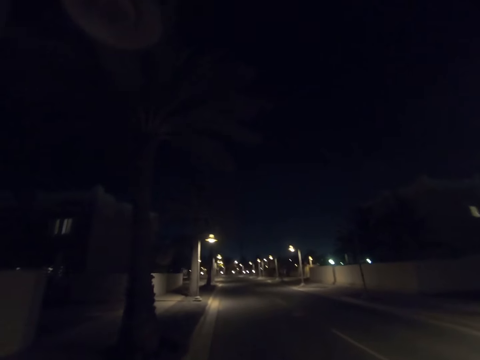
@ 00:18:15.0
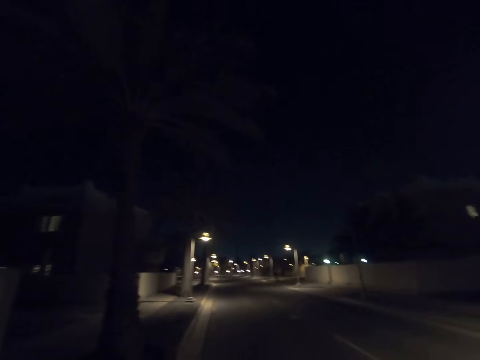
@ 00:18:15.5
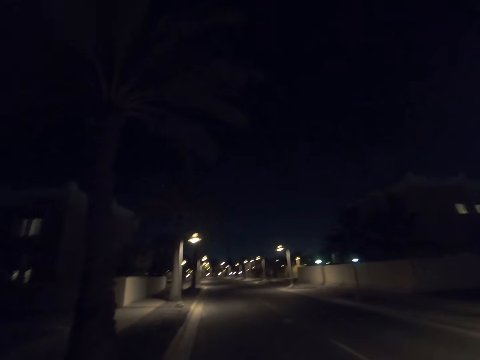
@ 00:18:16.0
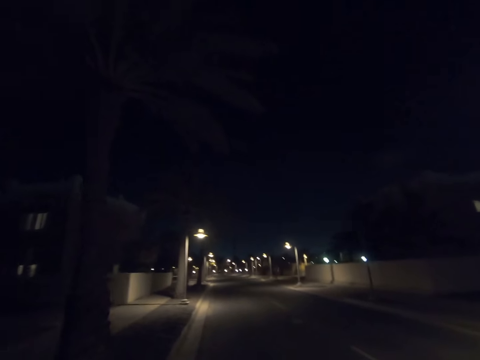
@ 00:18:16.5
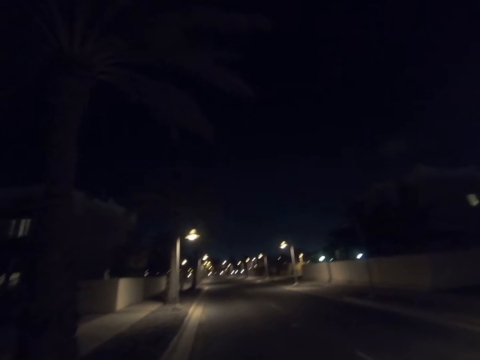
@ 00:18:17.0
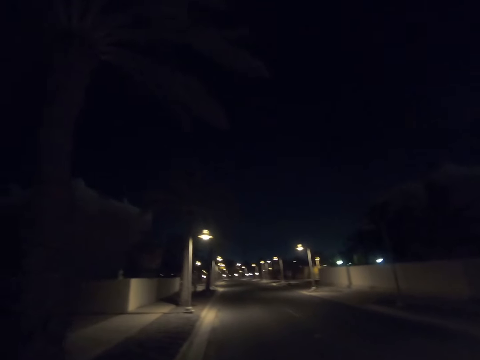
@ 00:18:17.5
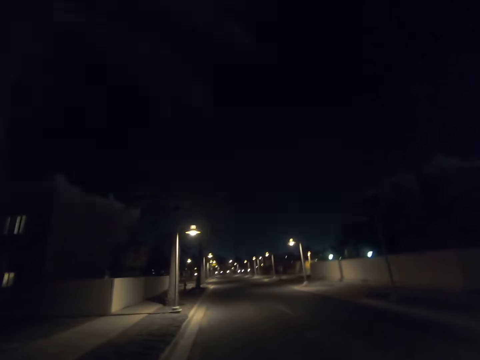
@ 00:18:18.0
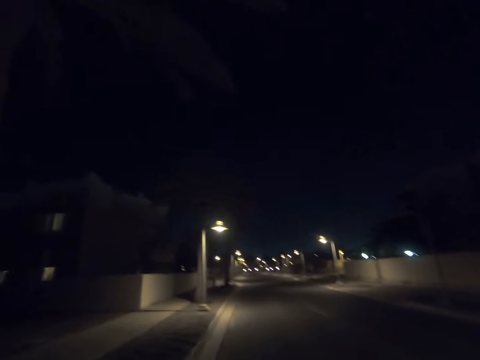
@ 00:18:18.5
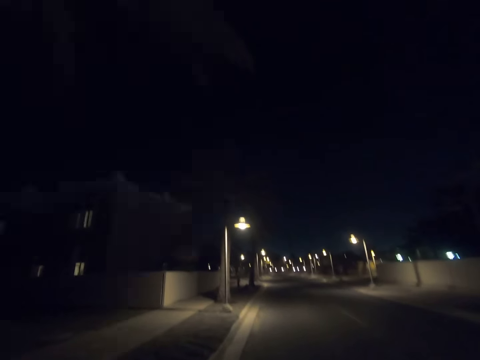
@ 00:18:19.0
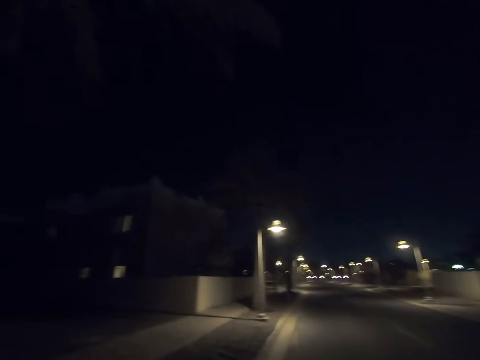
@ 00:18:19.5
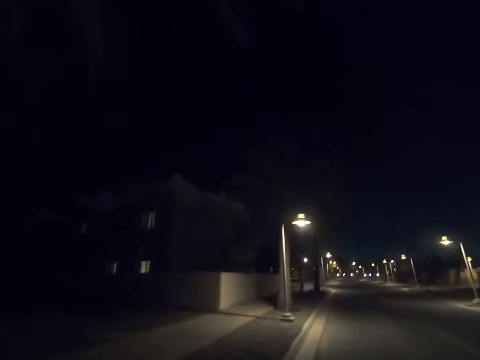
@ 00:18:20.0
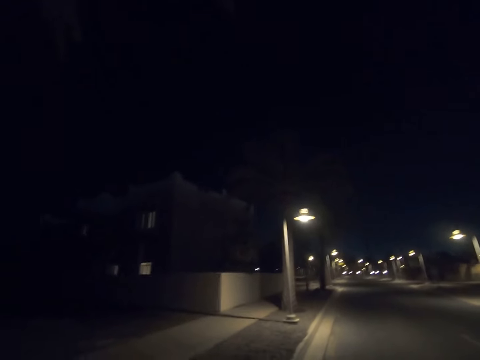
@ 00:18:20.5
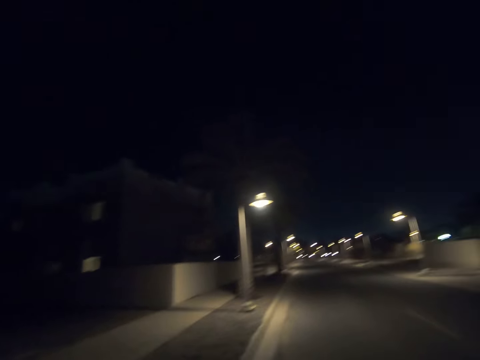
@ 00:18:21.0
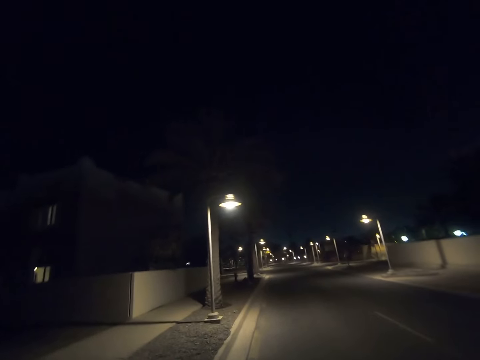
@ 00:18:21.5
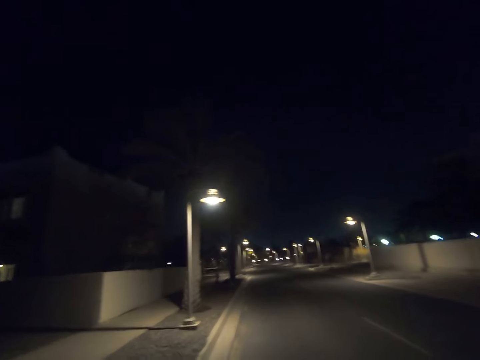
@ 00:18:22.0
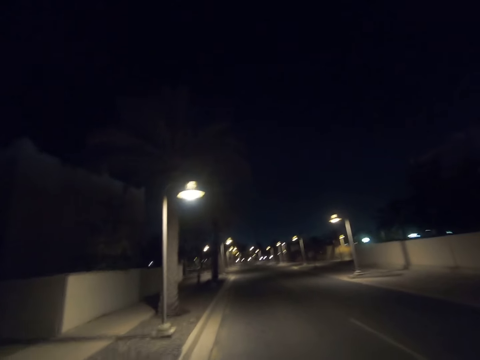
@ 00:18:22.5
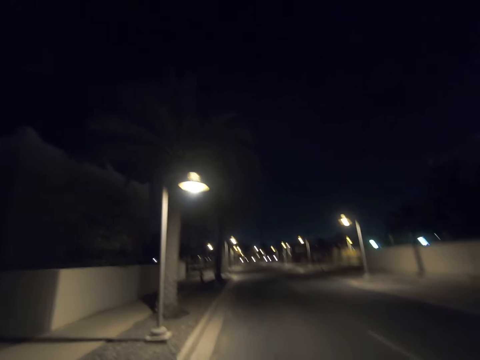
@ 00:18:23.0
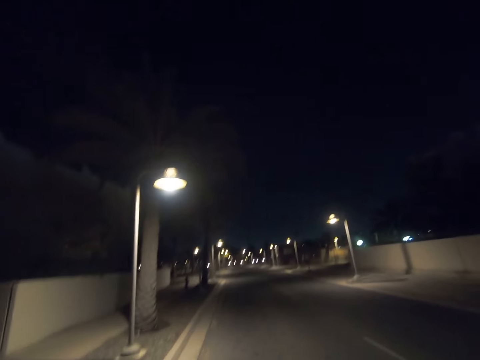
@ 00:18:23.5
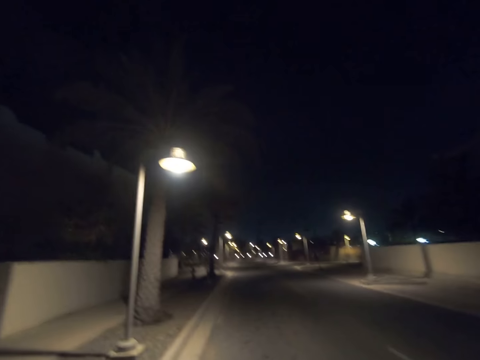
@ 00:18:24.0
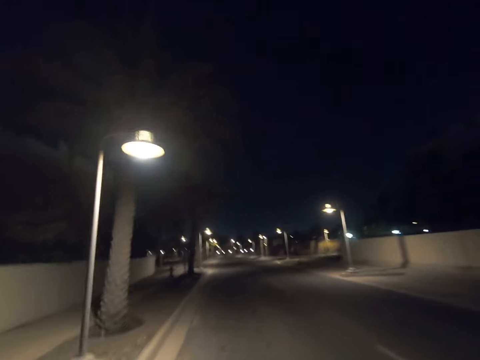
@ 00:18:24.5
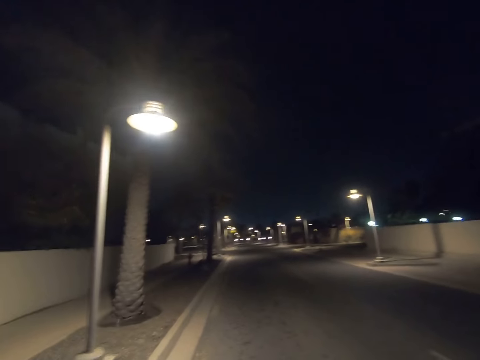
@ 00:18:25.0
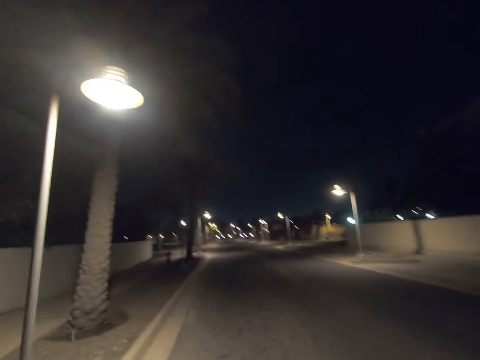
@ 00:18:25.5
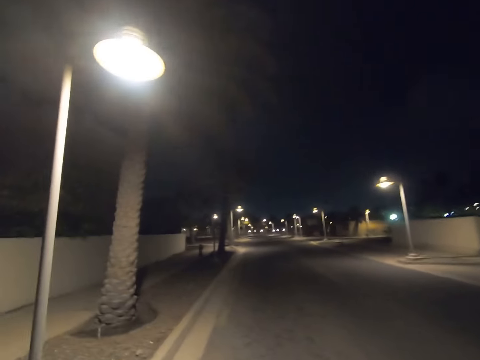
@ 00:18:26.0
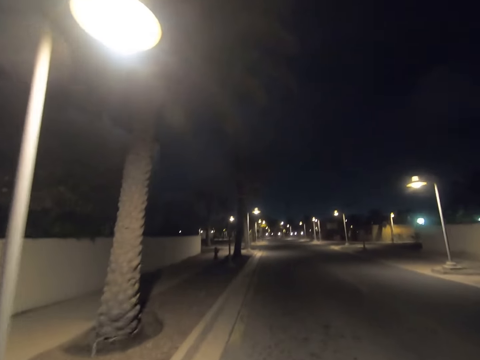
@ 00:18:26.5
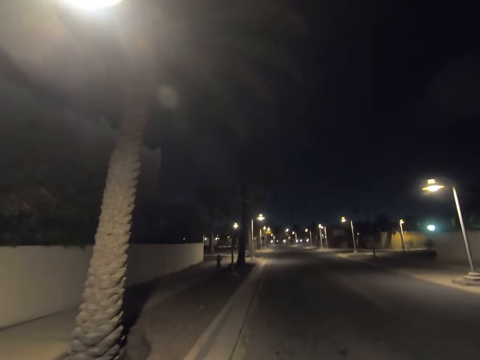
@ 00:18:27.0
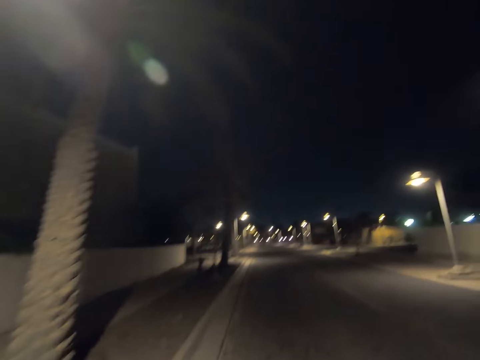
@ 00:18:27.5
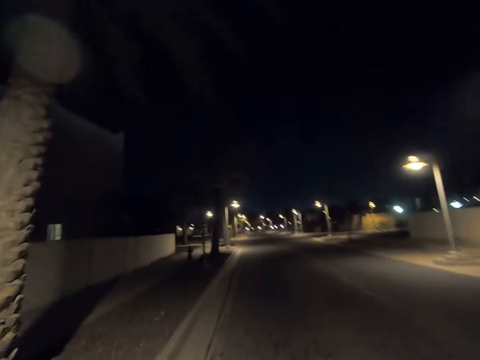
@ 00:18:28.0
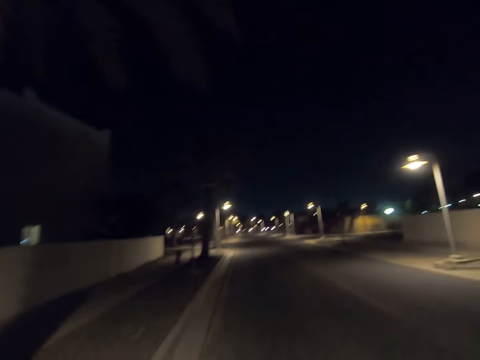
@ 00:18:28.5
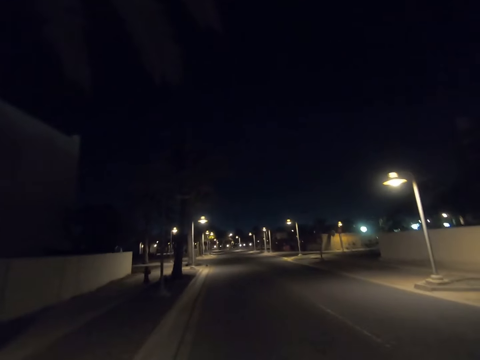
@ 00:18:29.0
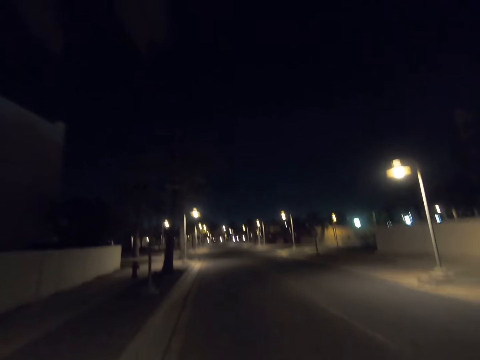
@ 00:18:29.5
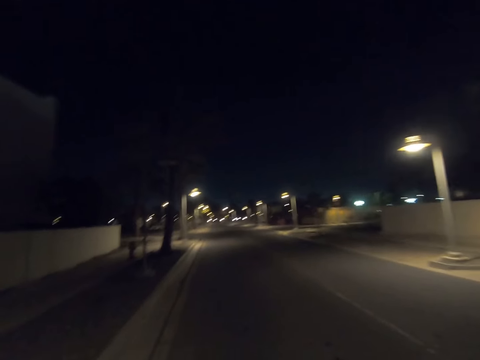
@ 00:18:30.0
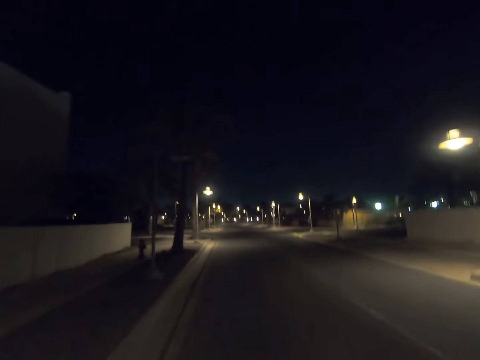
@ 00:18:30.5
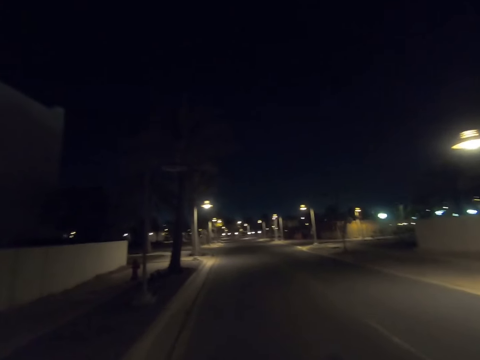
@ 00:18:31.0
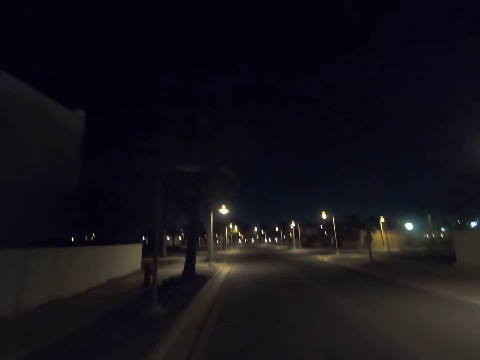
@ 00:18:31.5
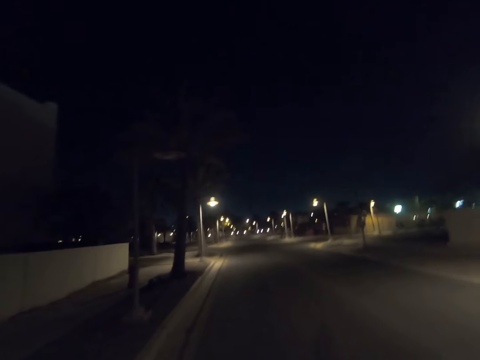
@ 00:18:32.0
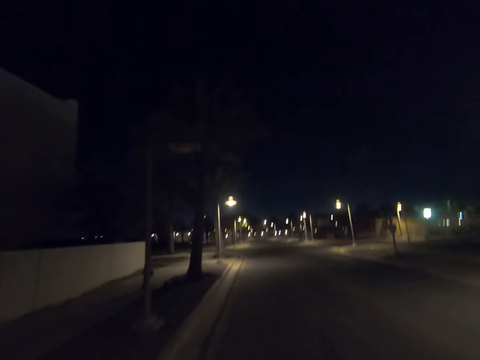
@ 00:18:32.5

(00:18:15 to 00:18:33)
The camera wearer walks past a street light pole. They walk past a tree. They walk past a street light pole. They walk past a tree.

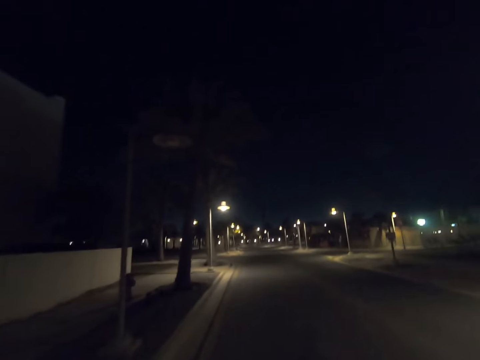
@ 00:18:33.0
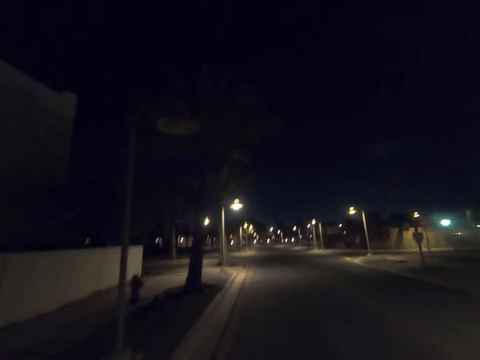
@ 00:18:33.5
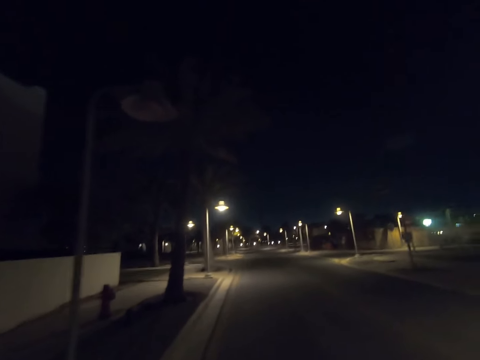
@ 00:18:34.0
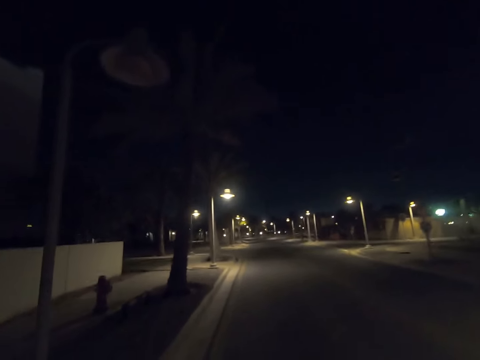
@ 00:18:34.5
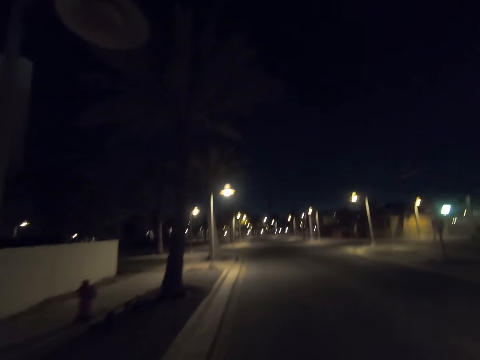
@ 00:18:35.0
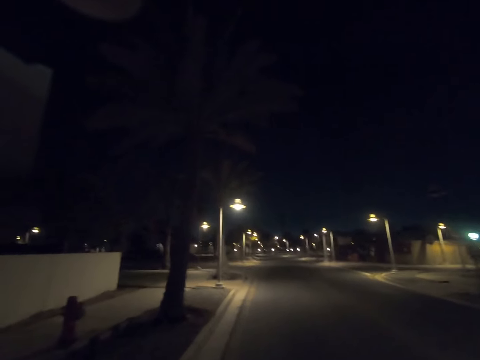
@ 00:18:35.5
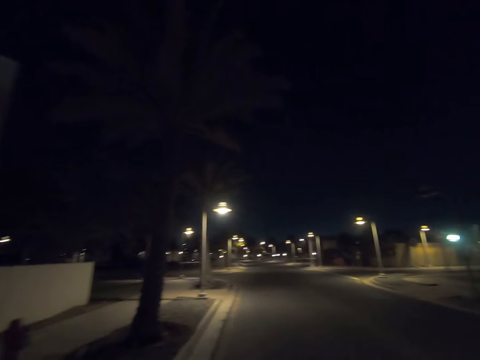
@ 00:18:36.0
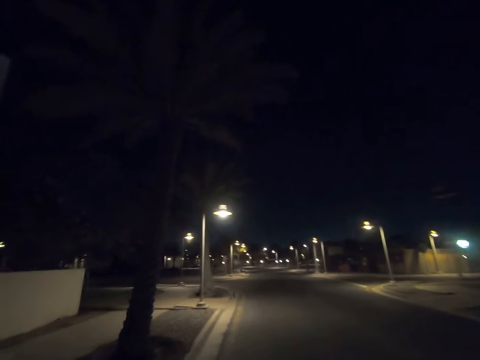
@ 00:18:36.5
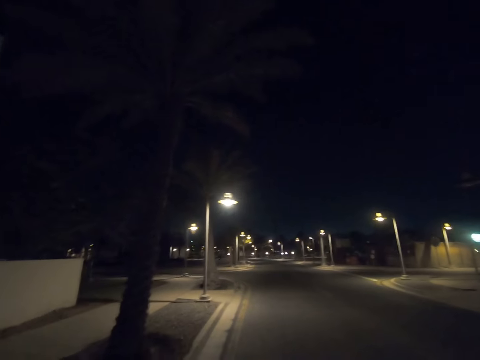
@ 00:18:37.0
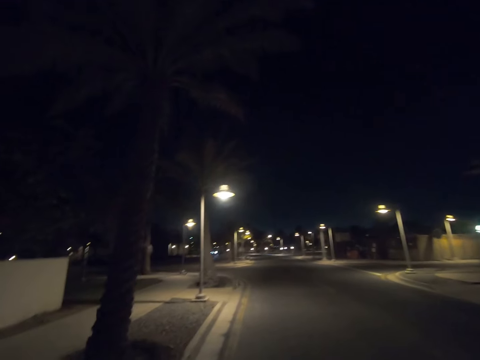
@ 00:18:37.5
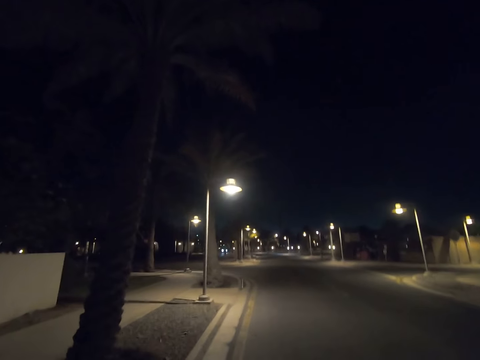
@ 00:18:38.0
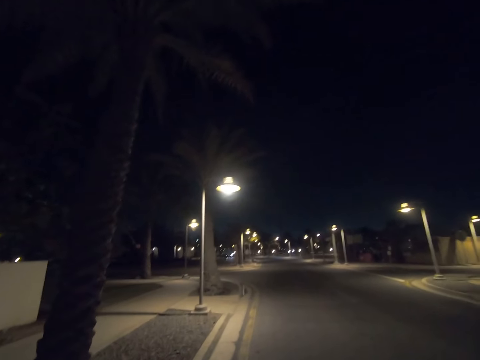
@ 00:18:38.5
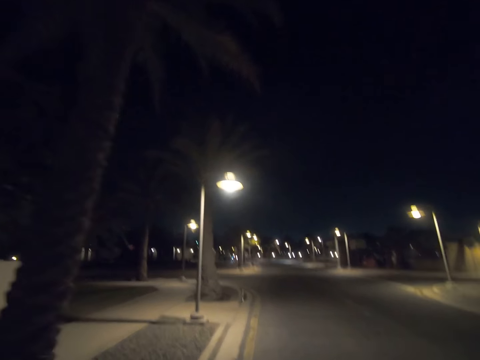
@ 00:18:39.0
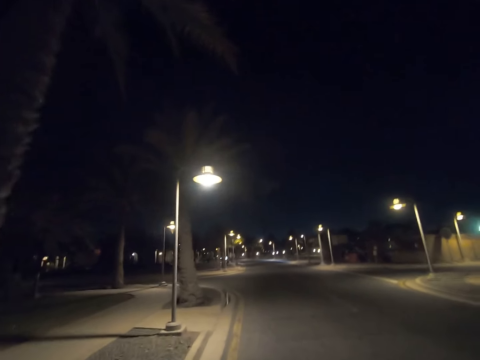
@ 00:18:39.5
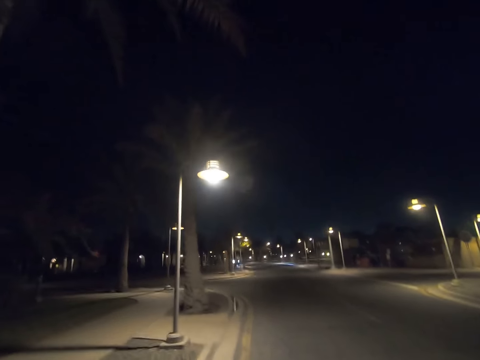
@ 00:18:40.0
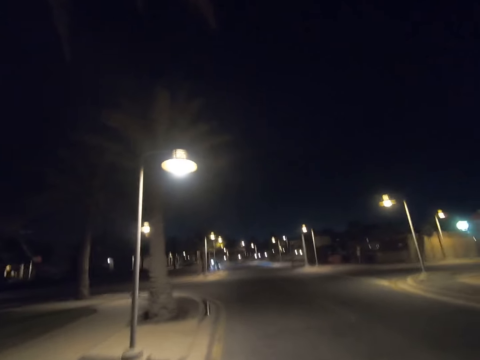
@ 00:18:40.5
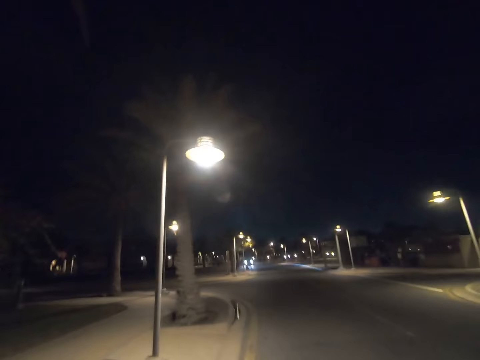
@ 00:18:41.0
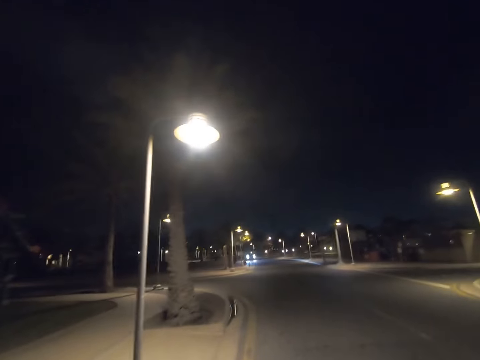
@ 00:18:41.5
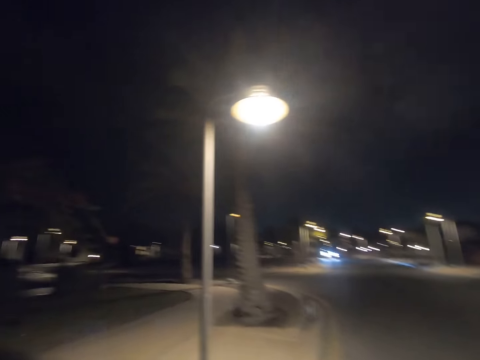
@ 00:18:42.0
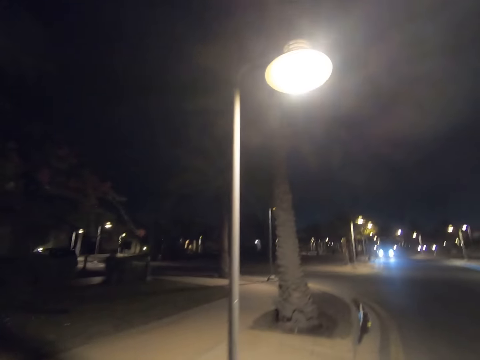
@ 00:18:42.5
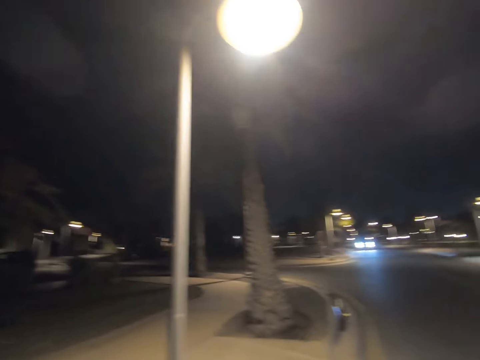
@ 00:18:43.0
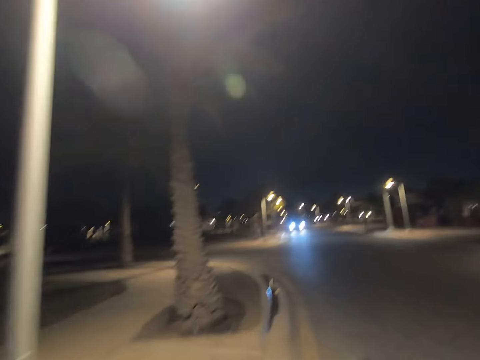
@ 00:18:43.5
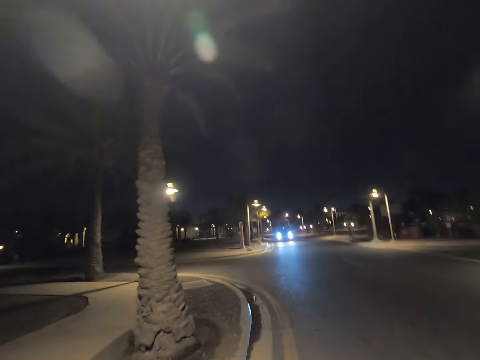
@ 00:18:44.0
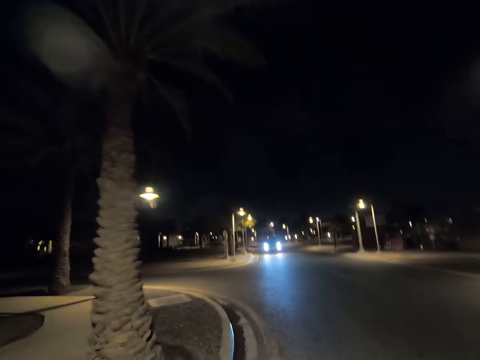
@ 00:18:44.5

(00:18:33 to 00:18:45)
The camera wearer walks past a street light pole. They walk past a tree. They walk past a street light pole.
